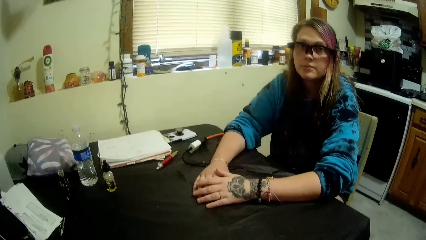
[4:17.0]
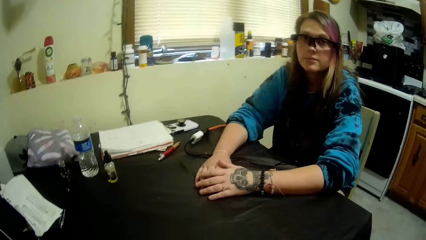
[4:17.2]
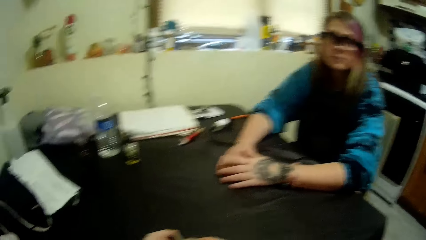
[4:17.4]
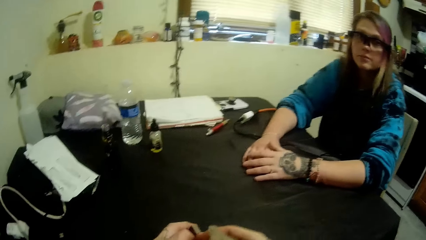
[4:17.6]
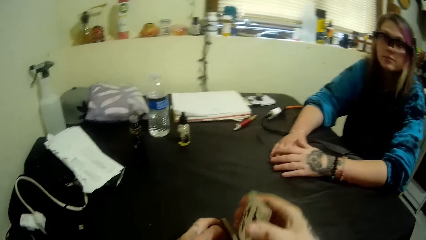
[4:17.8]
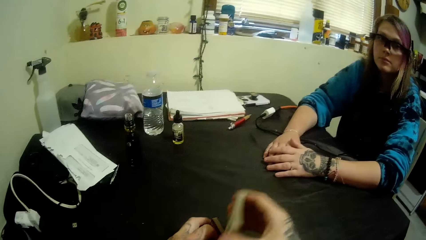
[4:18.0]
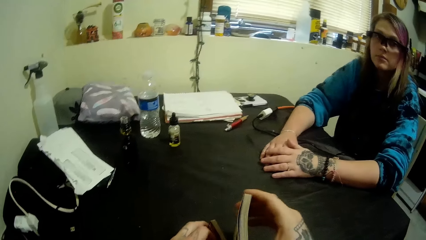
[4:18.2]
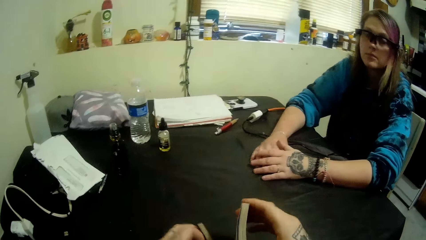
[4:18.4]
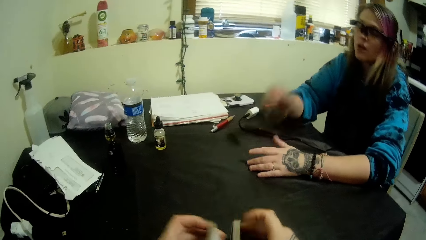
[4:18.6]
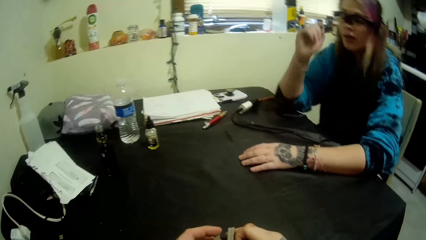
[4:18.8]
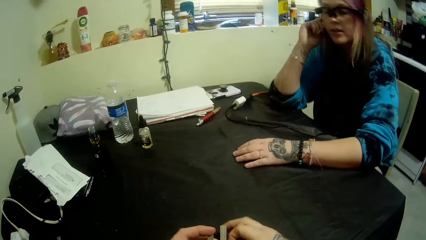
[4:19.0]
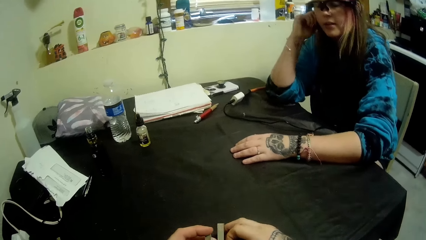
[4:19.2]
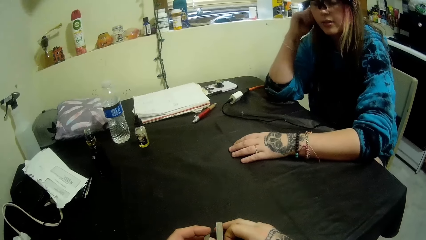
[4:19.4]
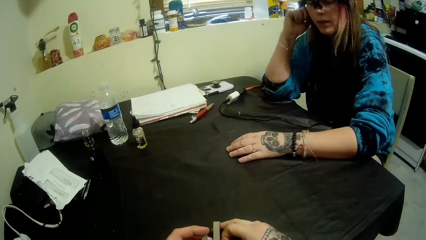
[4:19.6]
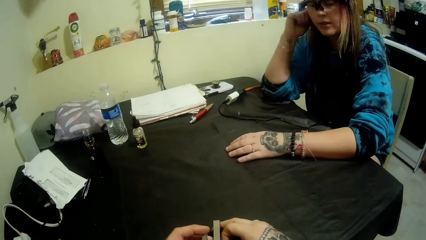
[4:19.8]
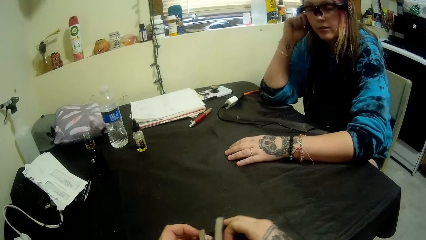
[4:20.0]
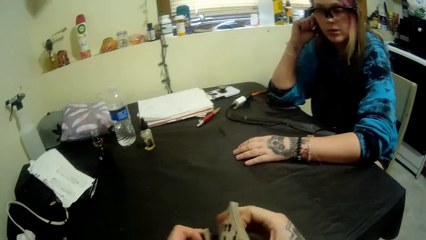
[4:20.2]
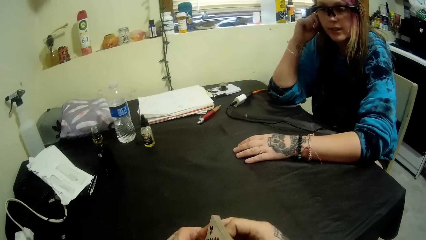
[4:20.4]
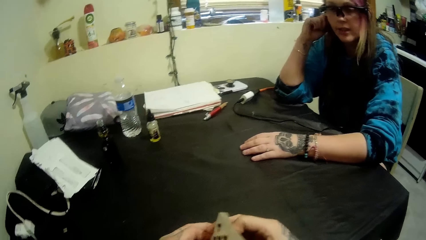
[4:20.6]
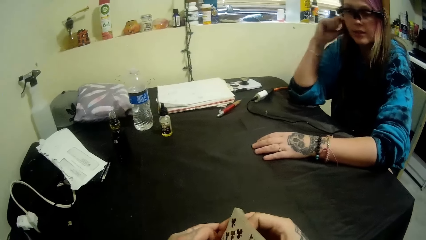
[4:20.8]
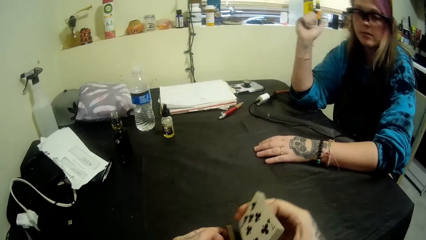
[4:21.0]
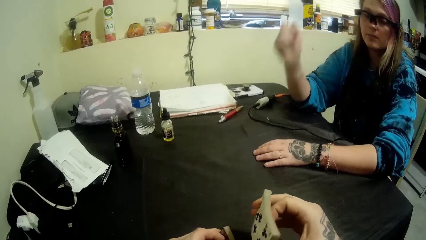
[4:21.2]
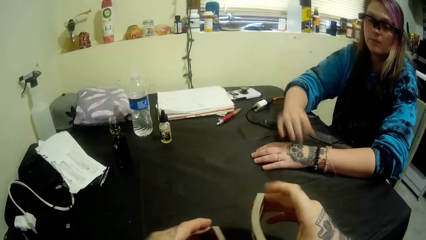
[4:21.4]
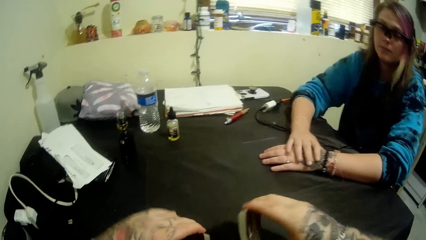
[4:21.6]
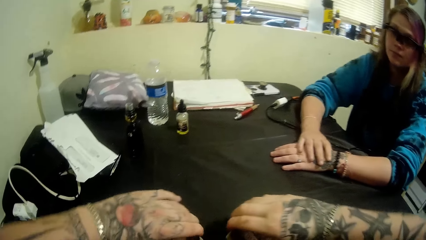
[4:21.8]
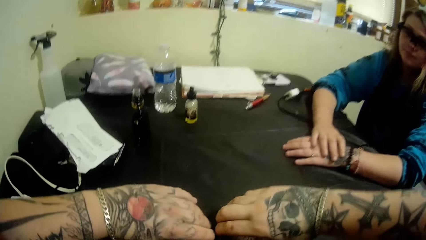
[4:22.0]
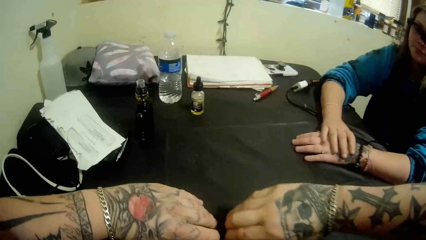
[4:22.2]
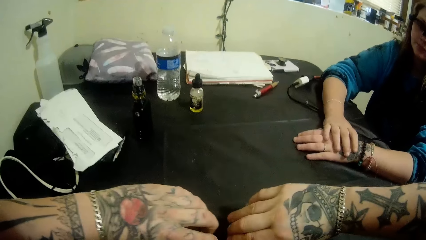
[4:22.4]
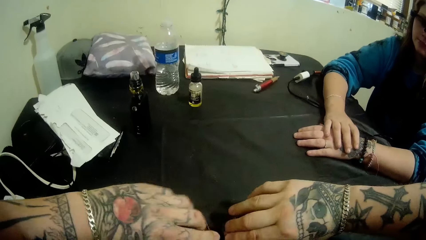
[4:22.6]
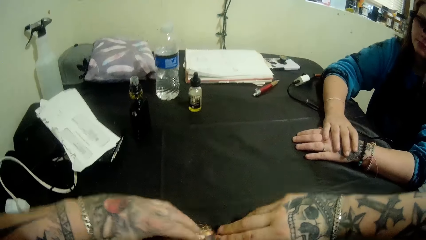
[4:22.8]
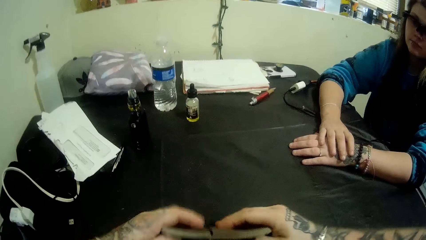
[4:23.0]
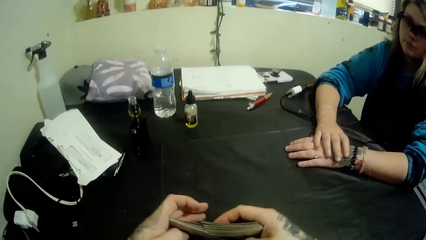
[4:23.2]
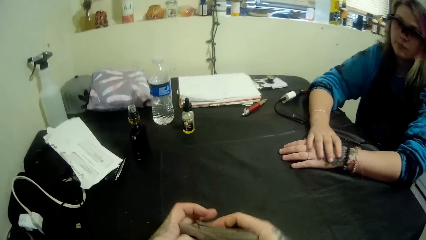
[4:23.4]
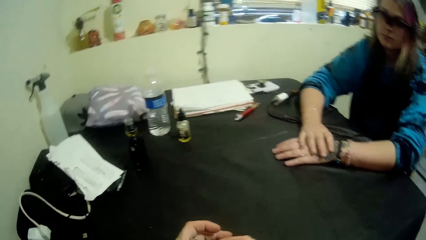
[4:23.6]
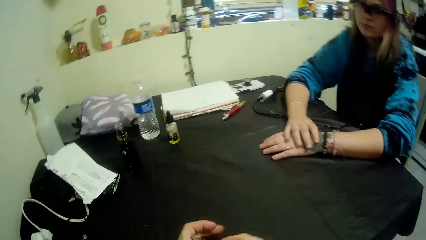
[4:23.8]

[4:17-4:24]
The camera wearer hits cards. A lady lifts a hand. The lady touches her face. The camera wearer hits the cards. The lady lowers a hand. The camera wearer hits the cards. The lady puts her hand down. The camera wearer puts the cards on the table, runs the cards and mixes the cards.

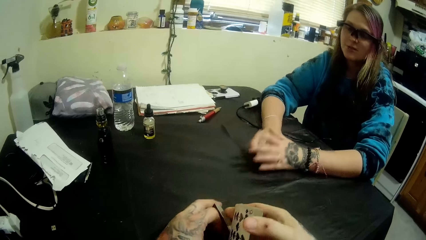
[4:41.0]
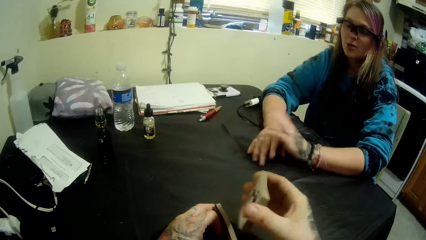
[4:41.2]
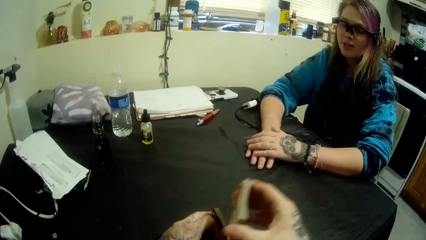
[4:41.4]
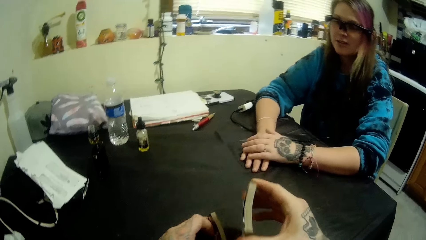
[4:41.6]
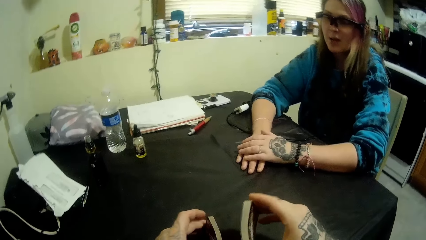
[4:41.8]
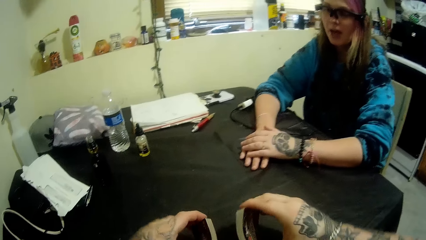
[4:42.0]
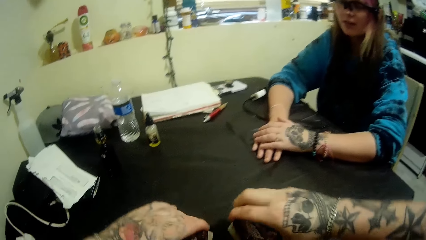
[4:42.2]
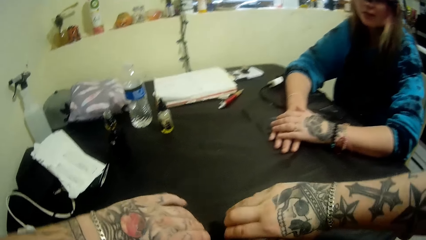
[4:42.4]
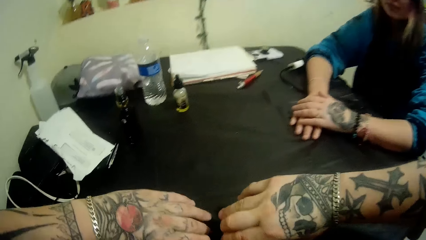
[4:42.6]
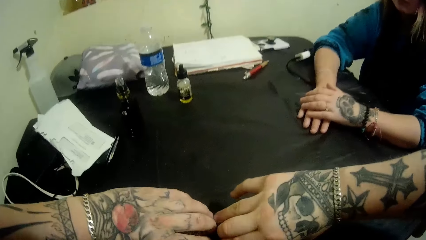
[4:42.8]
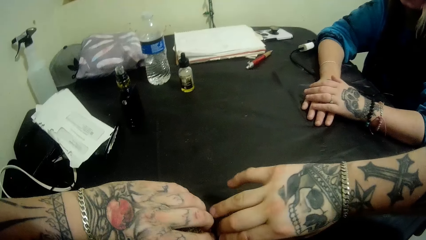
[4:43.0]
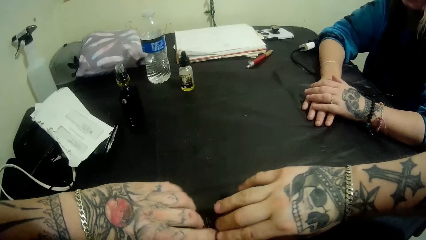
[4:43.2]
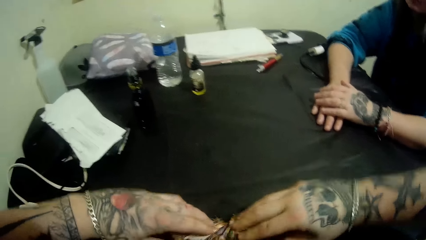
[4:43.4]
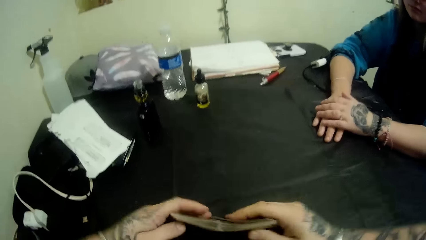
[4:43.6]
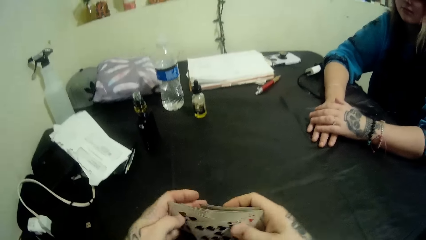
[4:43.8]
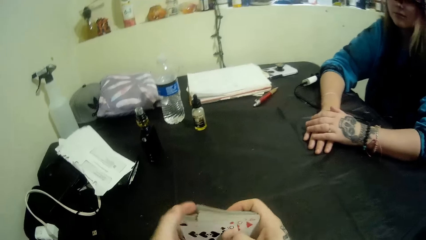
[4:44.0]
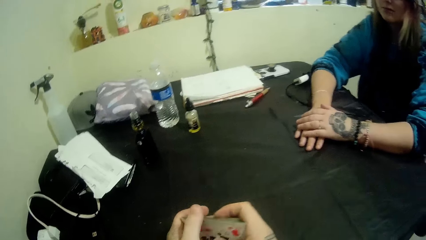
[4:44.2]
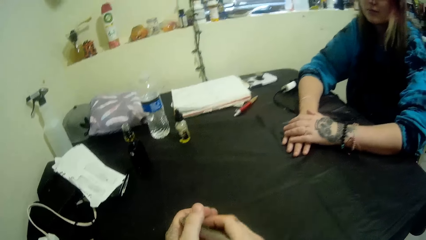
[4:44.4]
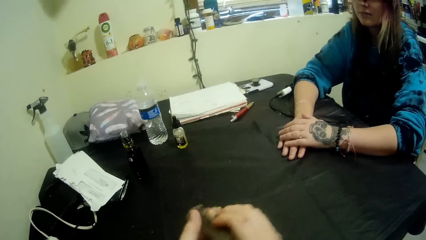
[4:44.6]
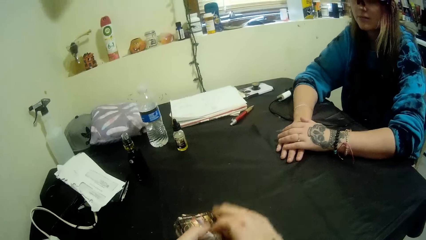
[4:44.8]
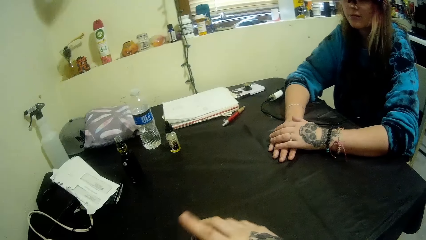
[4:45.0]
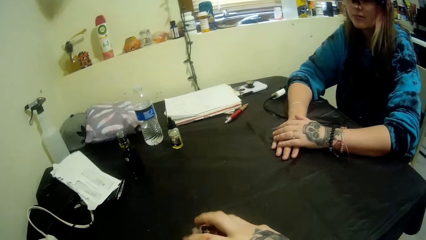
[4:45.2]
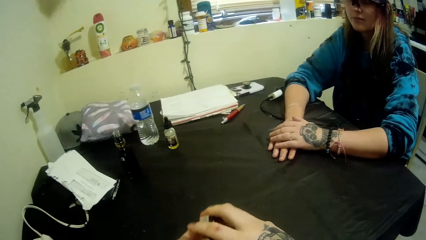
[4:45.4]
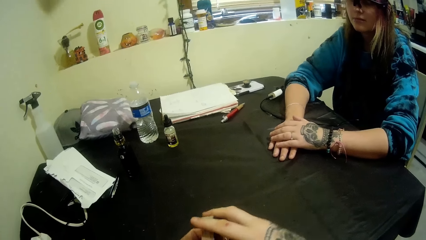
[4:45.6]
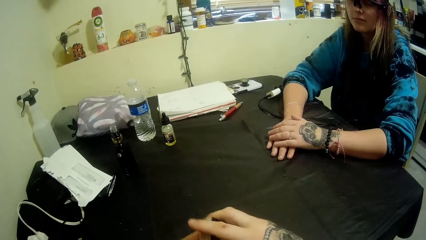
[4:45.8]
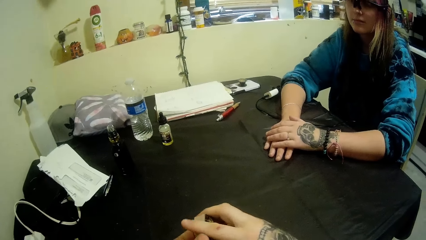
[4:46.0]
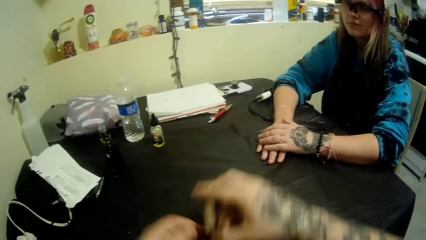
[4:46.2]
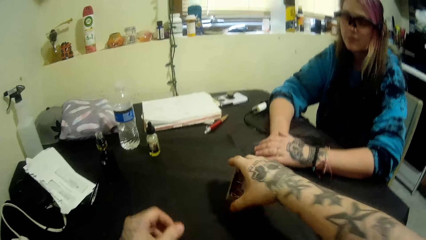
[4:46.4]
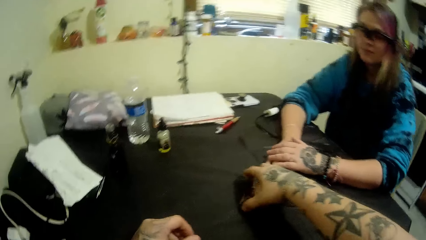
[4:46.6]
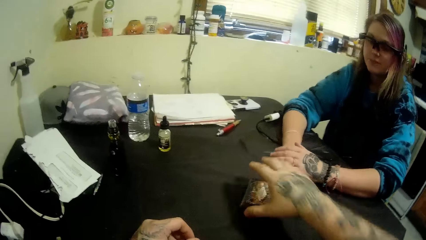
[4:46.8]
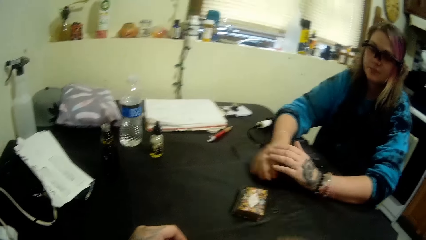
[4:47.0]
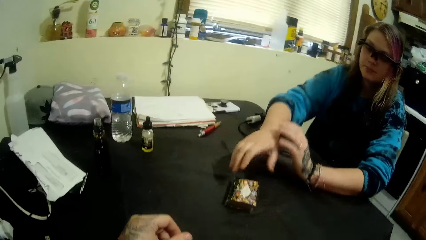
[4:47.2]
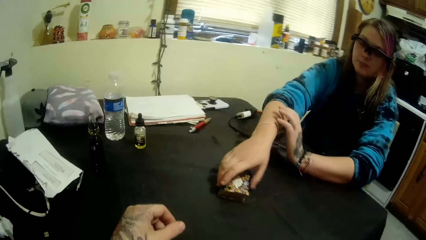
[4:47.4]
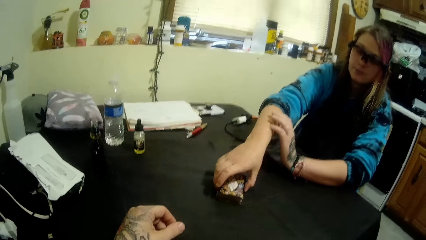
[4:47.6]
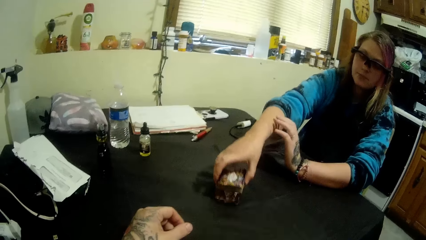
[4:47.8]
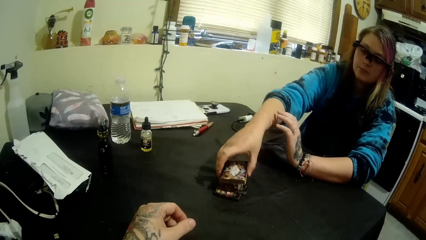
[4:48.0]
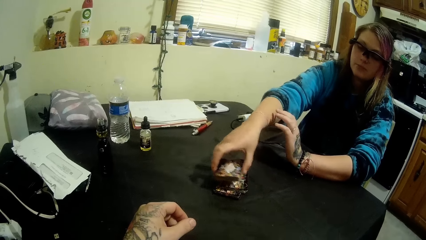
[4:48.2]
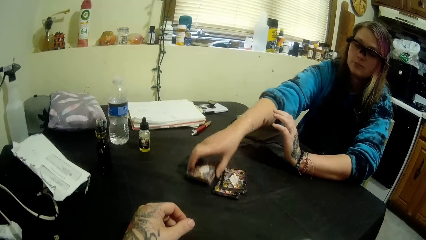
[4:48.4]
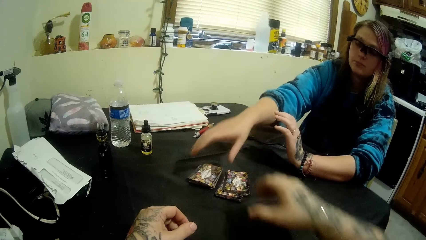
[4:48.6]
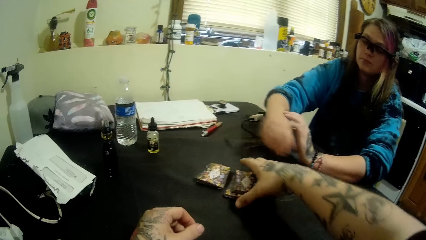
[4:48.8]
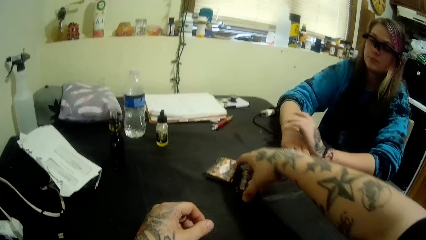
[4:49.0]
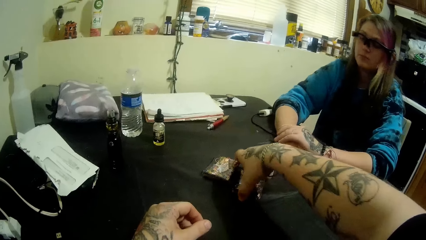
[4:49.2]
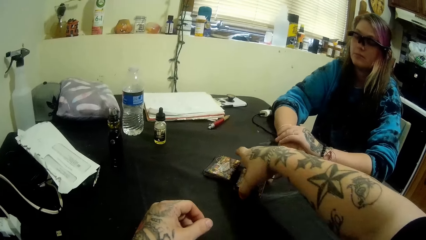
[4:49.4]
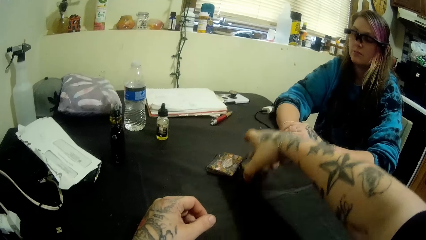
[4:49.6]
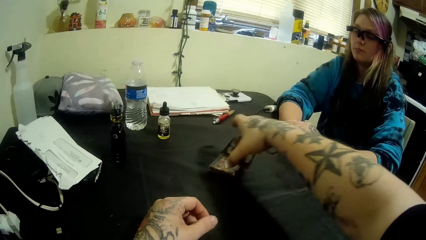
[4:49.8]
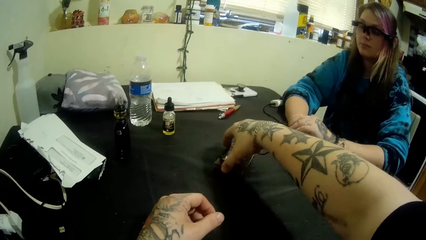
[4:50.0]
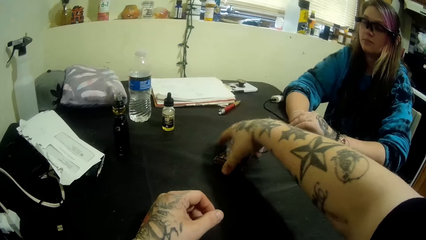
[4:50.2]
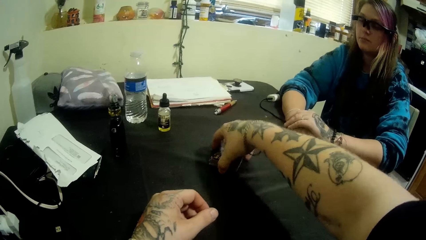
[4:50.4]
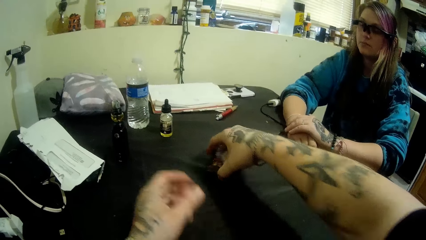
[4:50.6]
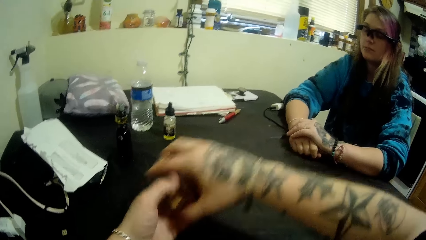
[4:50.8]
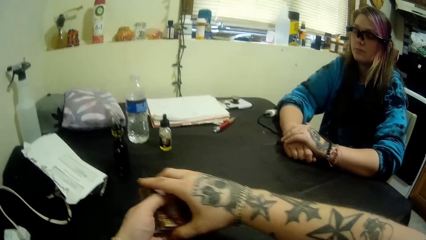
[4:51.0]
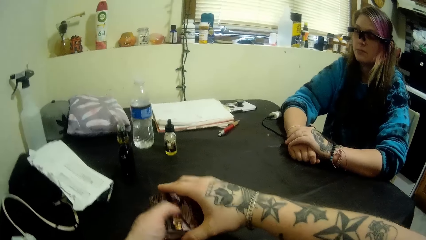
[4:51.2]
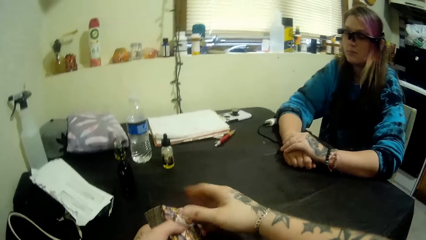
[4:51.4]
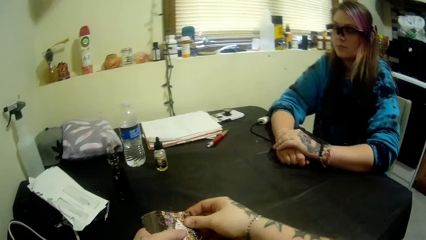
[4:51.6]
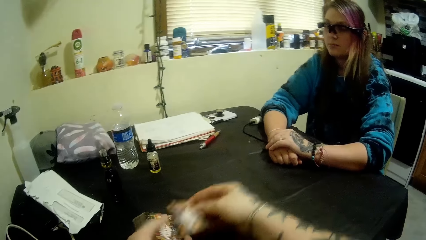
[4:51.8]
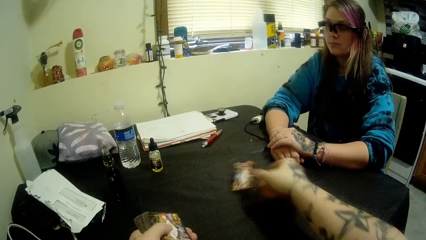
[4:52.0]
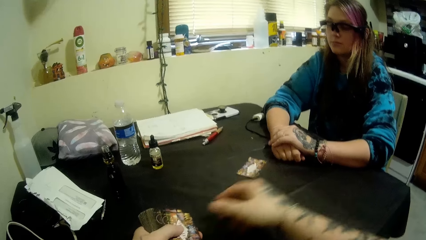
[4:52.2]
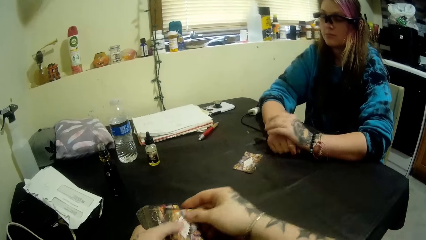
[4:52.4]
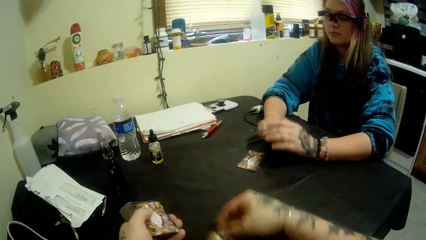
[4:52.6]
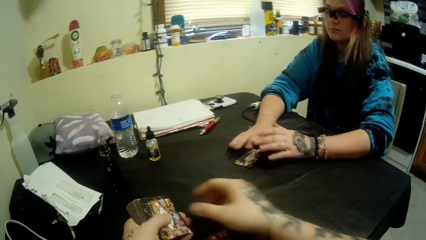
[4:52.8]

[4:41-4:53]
The camera wearer arranges cards. A lady lifts her hands and crosses her hands. The camera wearer hits the cards, puts the cards on the table, runs the cards and mixes the cards. He places the card in front of the lady with his right hand. The lady cuts and picks some of the cards with her right hand. The lady places the cards on the table with her right hand. The camera wearer places down the cards. He picks the remaining cards from the table with his right hand. He places the card on the ones picked by the lady with his right hand. He picks the cards from the table with his right hand. He shares some cards between himself and the lady with his right hand.
